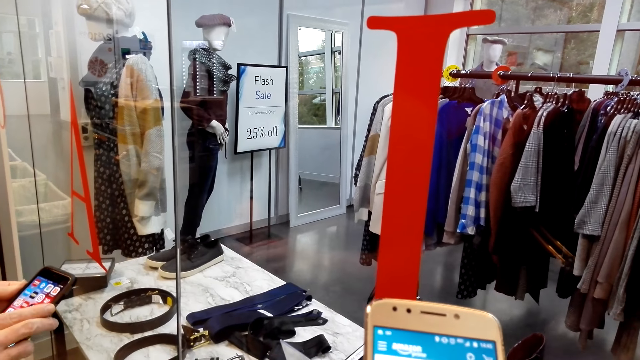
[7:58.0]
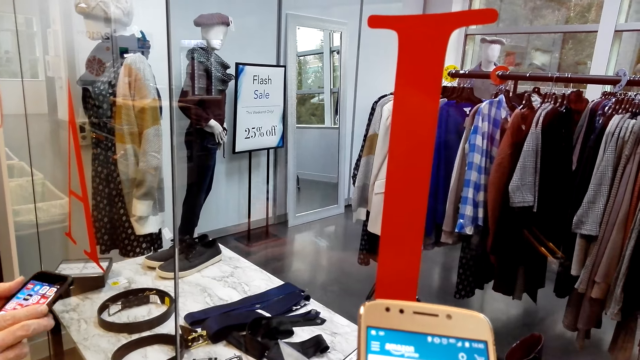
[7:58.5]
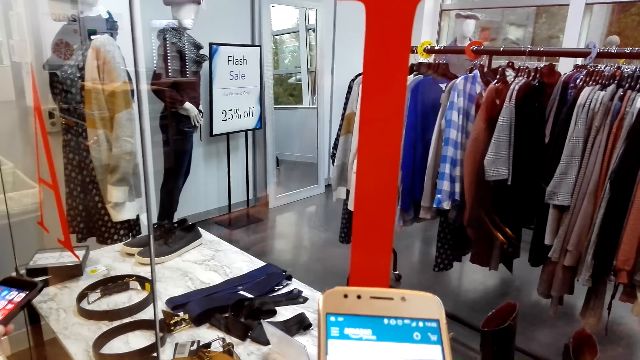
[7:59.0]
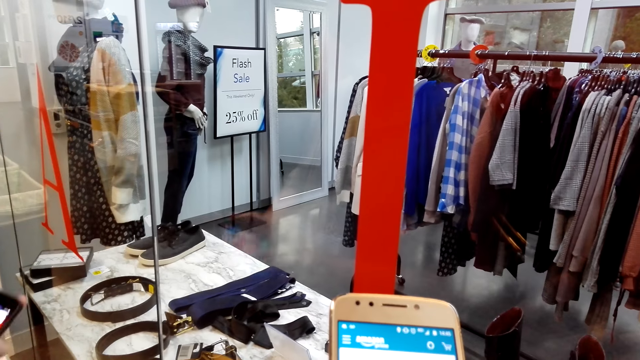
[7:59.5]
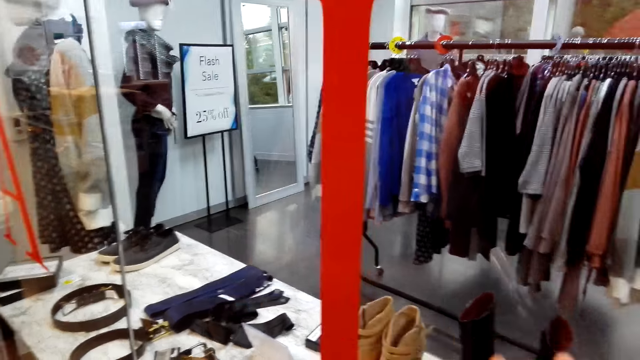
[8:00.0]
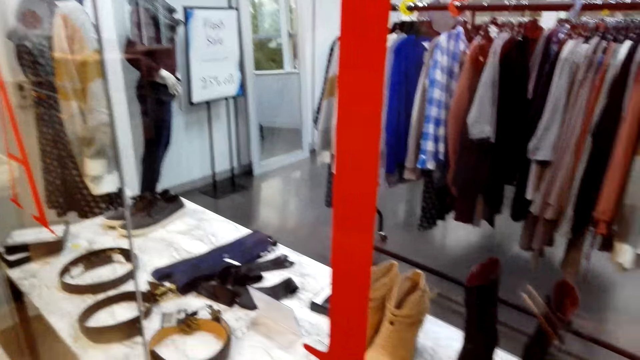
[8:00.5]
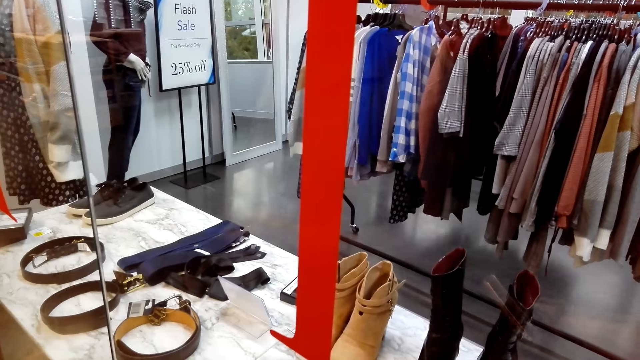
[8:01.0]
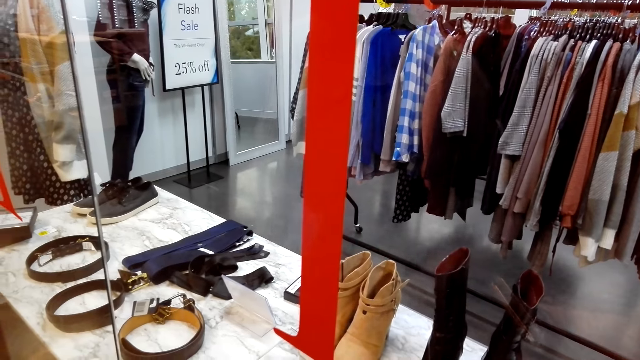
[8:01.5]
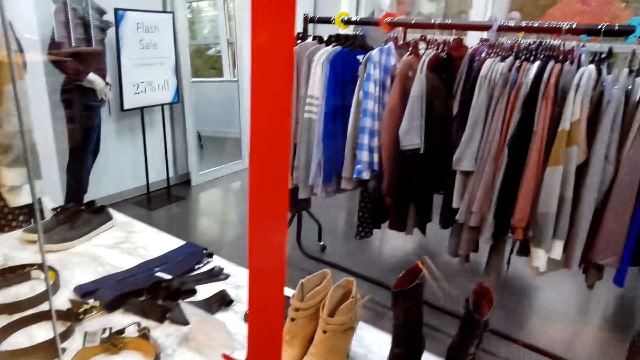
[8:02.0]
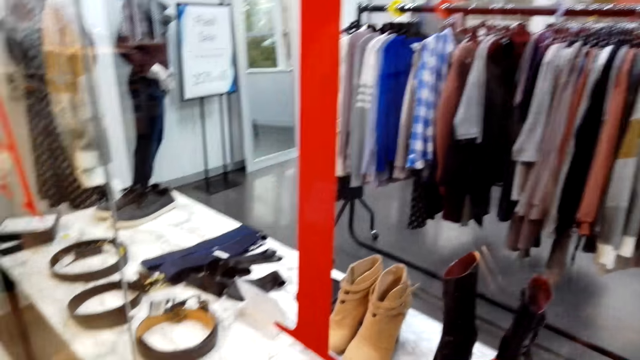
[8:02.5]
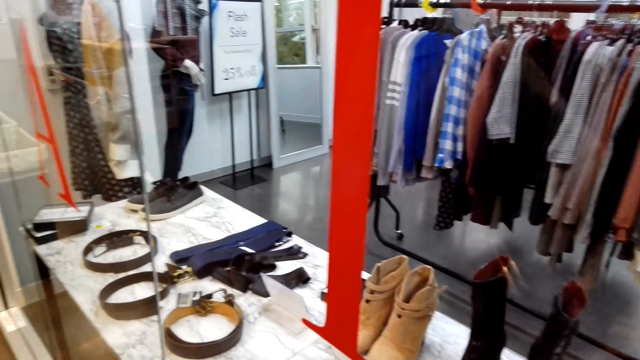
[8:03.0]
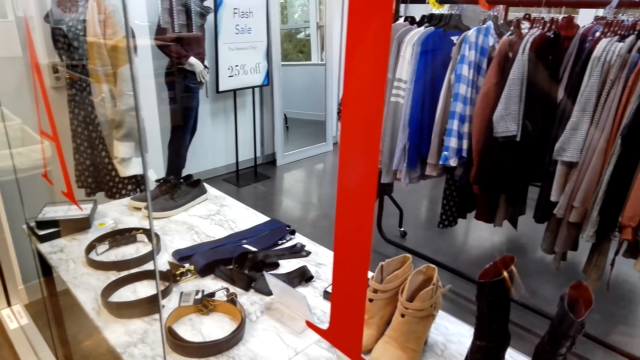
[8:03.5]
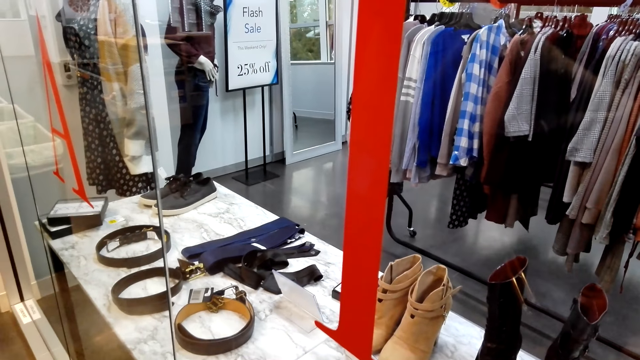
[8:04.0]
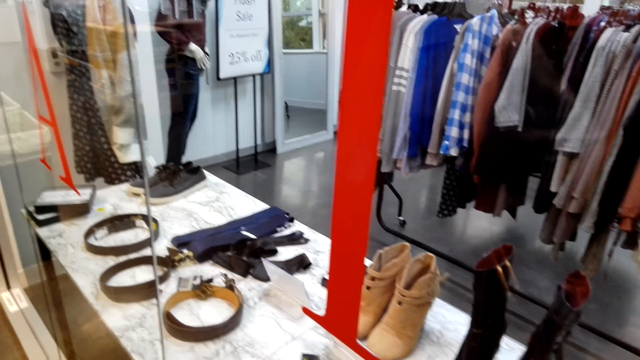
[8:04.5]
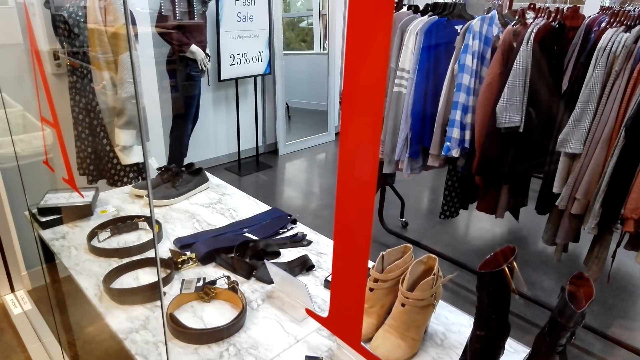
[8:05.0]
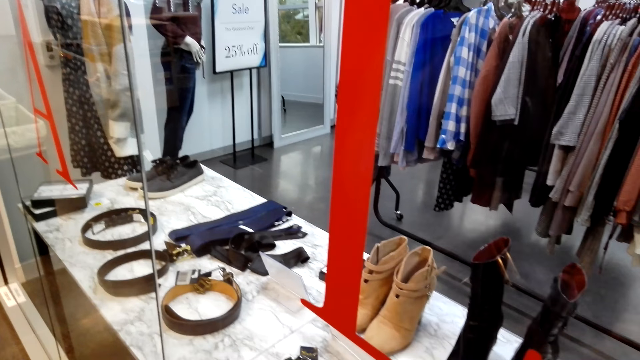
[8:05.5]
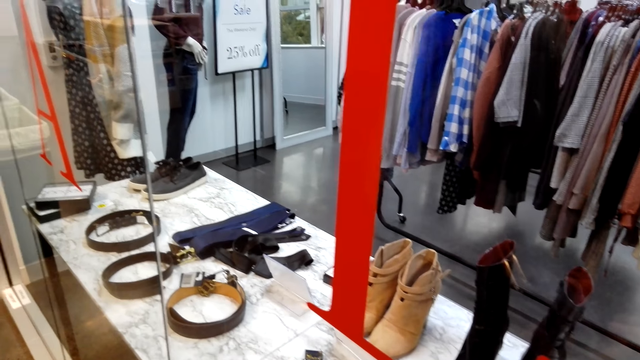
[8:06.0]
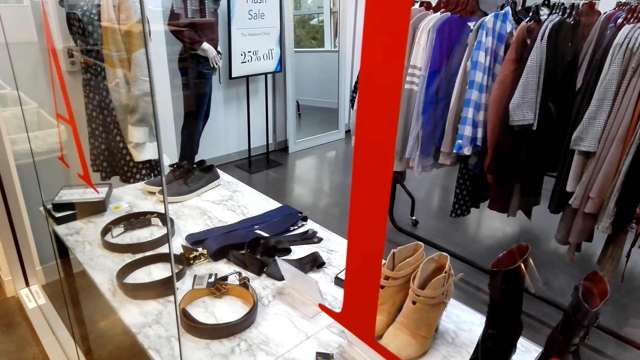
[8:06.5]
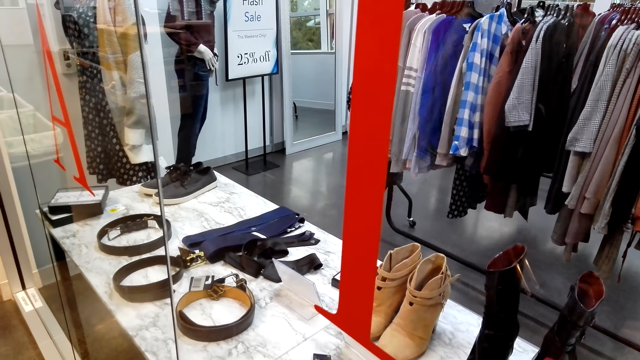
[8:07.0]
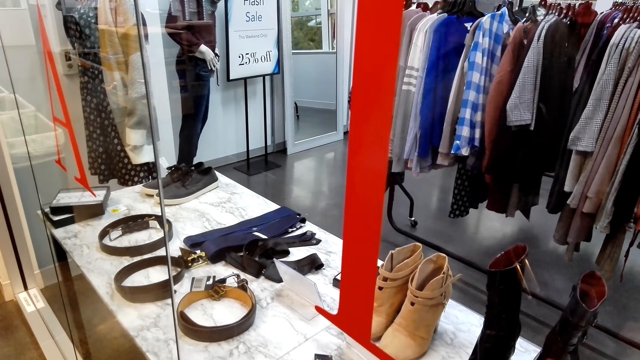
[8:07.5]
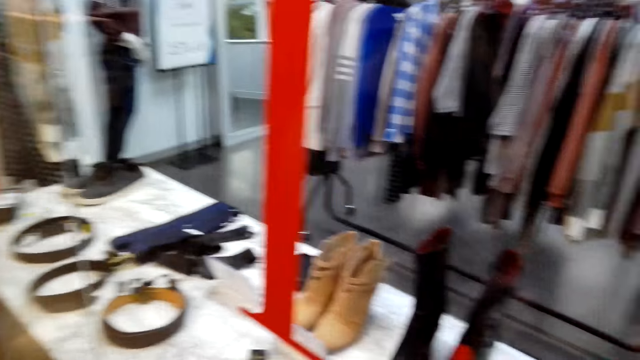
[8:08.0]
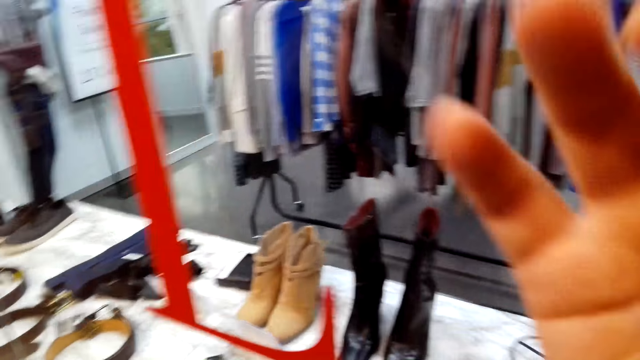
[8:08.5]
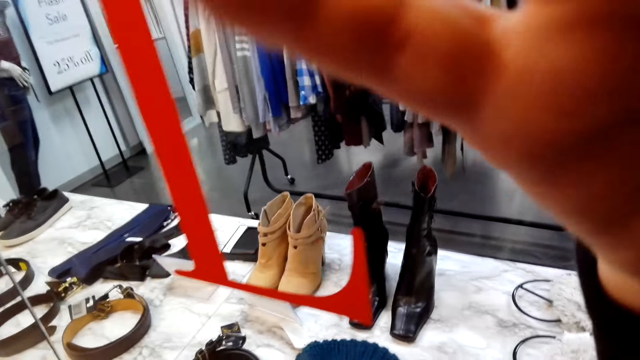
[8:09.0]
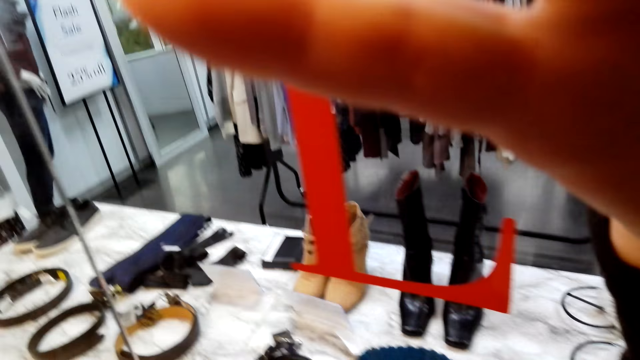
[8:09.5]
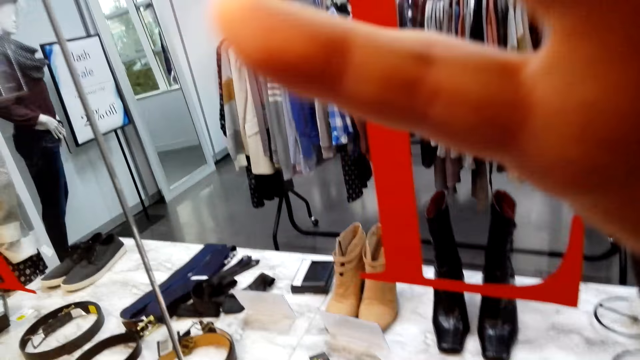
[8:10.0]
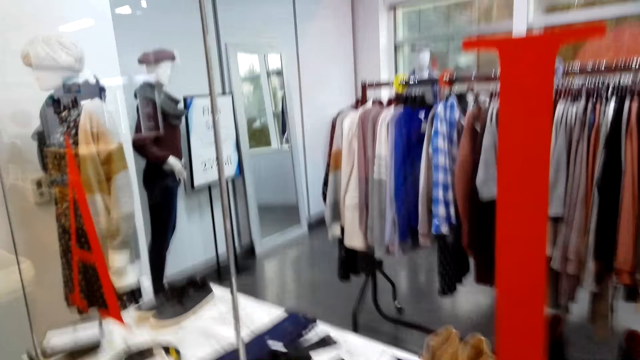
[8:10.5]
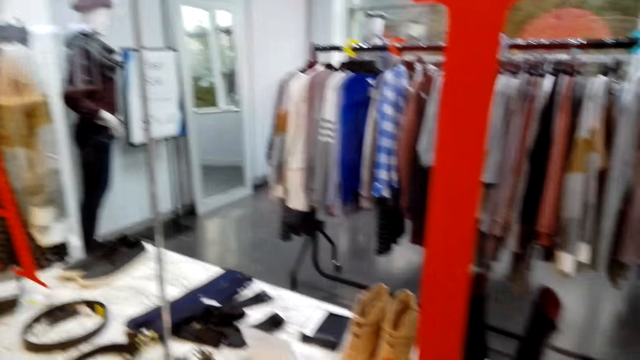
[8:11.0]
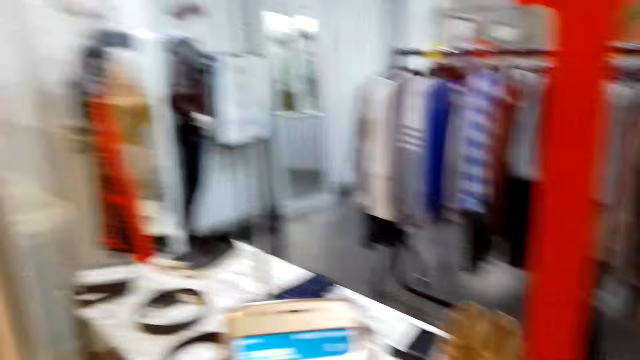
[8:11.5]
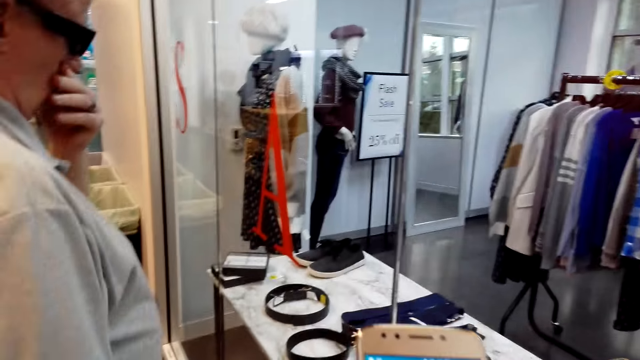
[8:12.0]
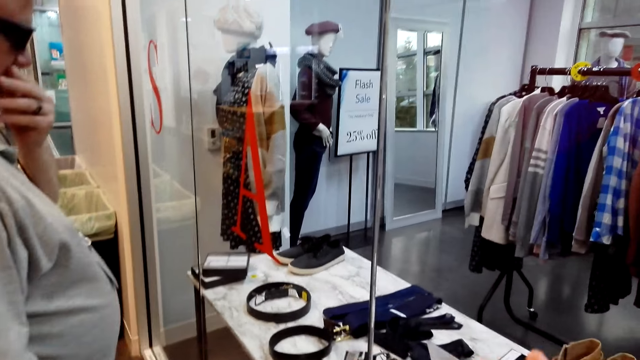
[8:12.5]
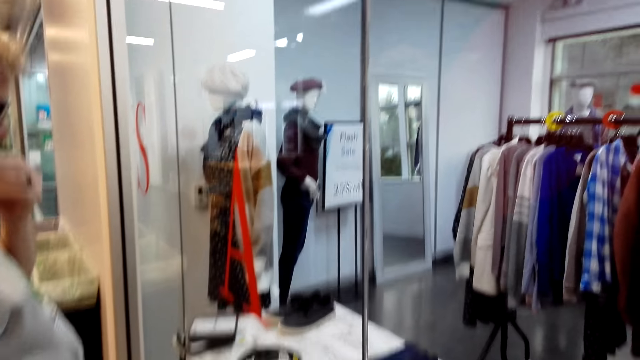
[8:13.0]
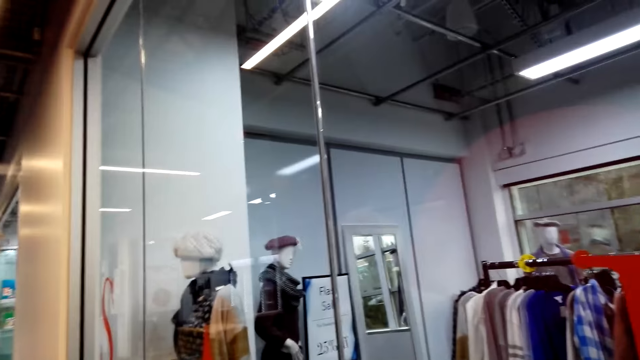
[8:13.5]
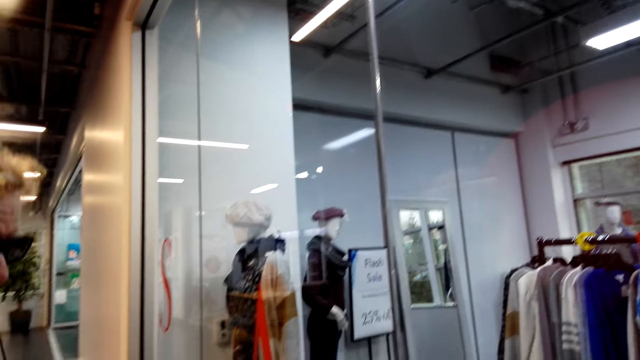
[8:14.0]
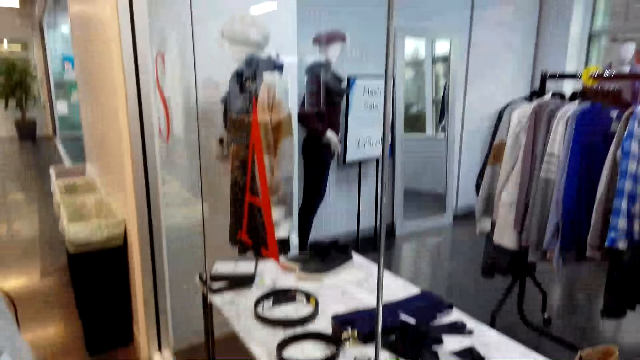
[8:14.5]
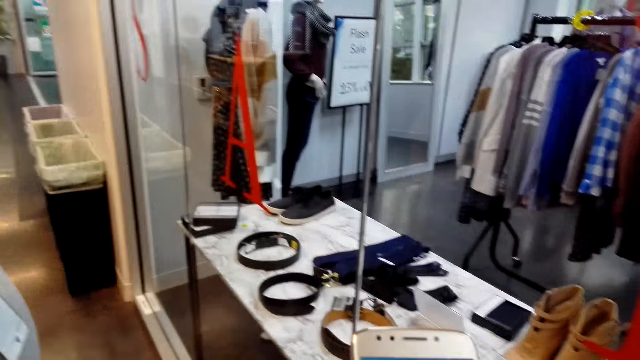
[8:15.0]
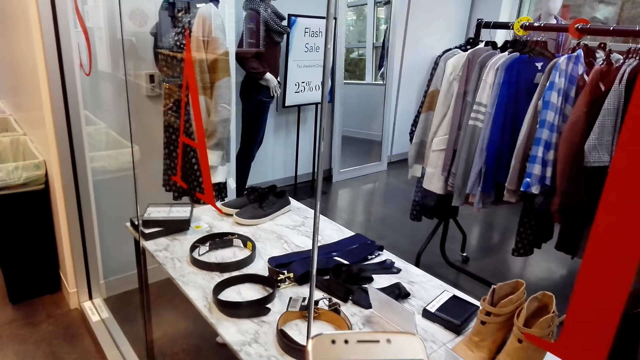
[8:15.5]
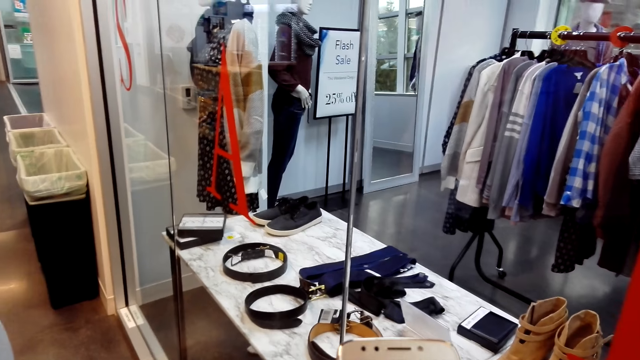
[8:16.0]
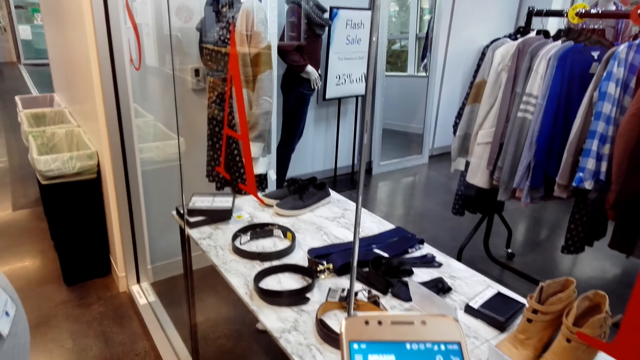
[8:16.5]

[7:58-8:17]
The camera wearer converses with a man. They adjust the camera. They touch the camera. They converse with the man.

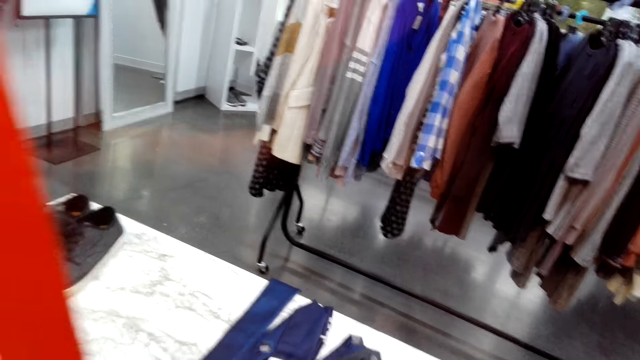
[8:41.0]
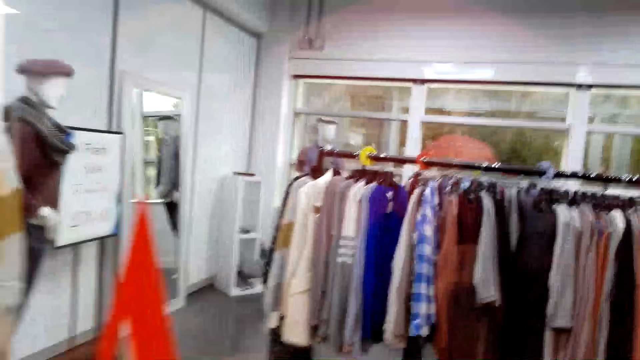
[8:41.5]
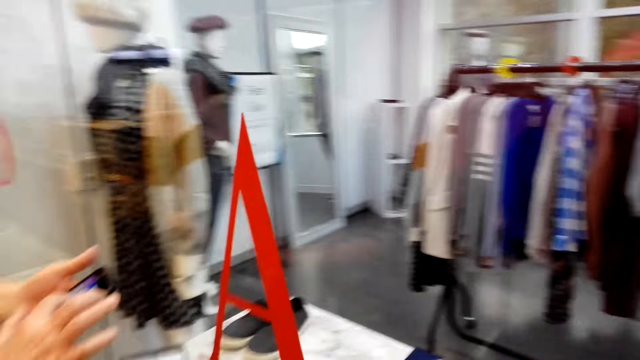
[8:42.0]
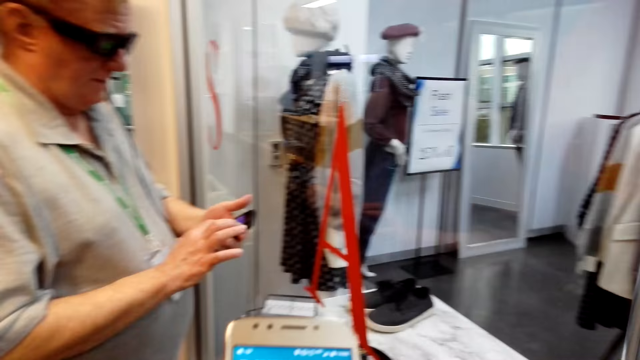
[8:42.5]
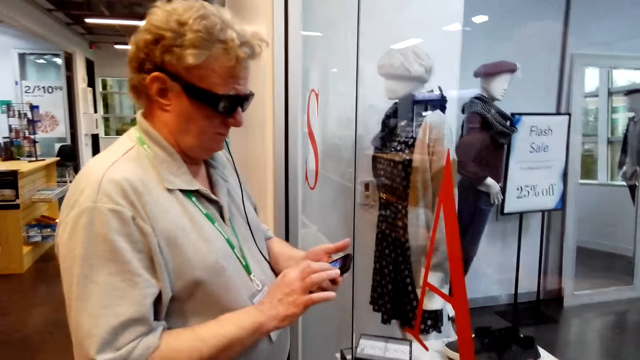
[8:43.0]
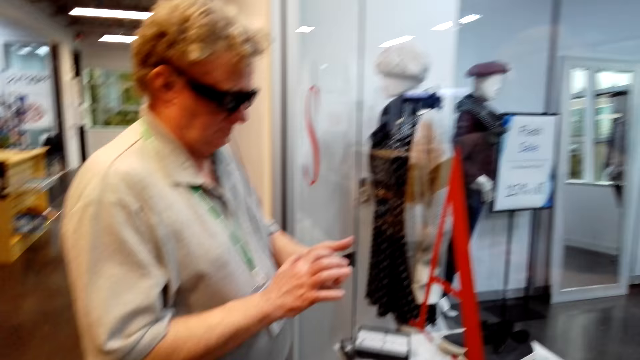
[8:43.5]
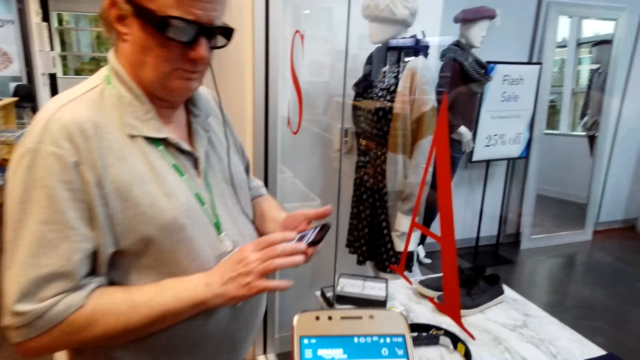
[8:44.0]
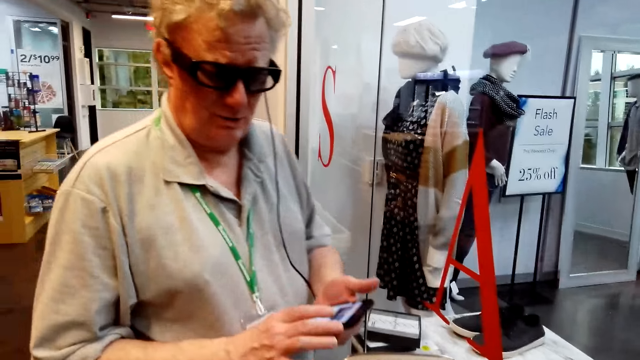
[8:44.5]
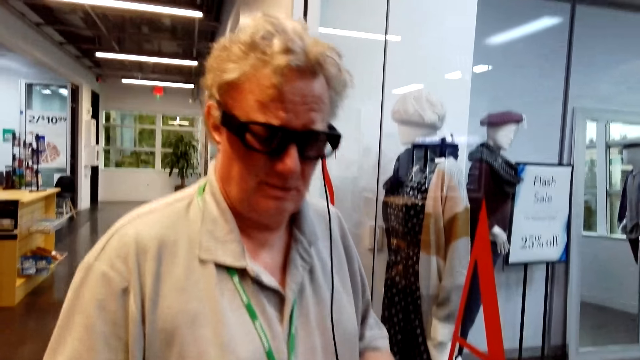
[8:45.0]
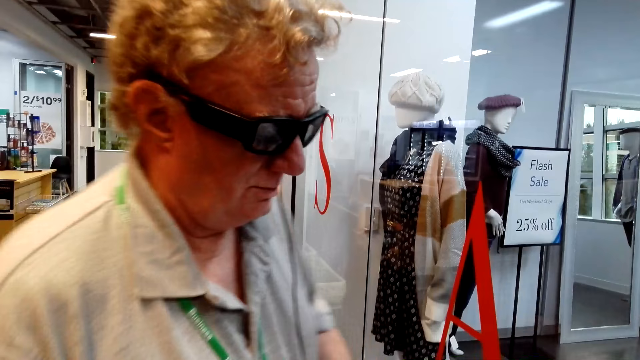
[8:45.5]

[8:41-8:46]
A man scrolls the phone.
